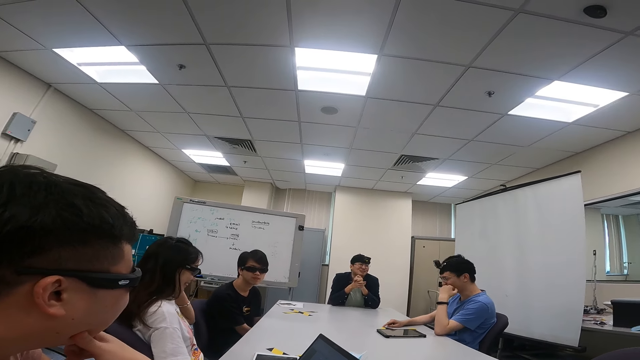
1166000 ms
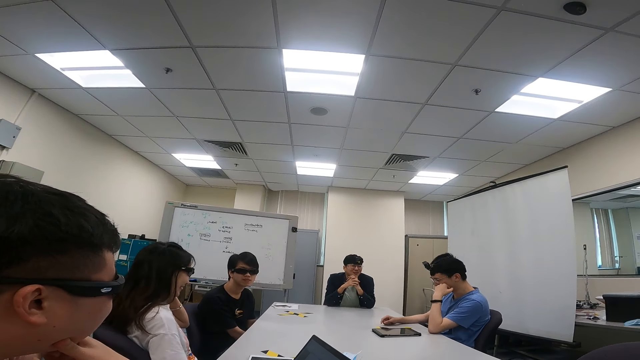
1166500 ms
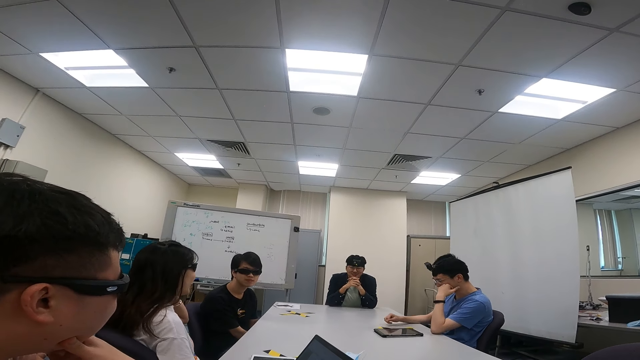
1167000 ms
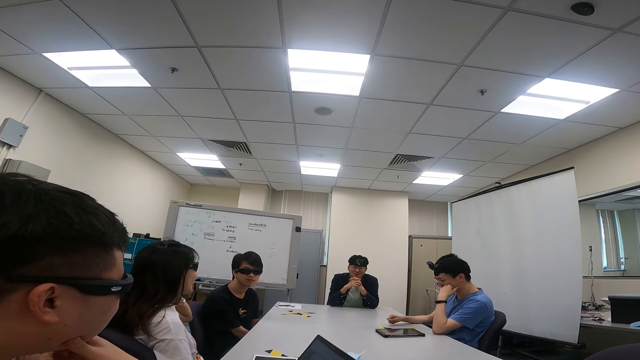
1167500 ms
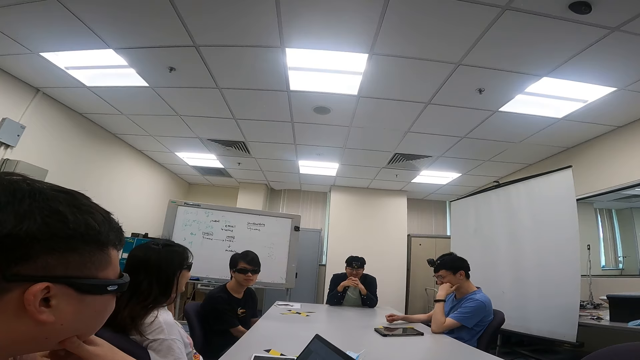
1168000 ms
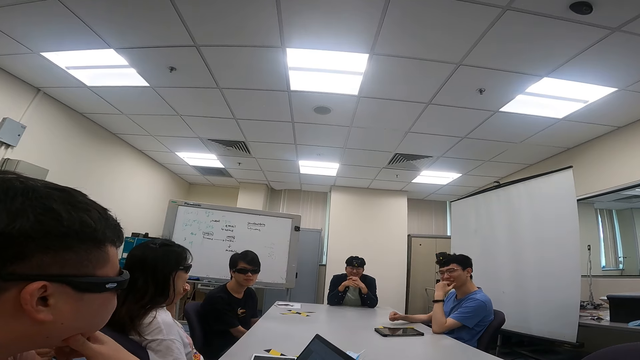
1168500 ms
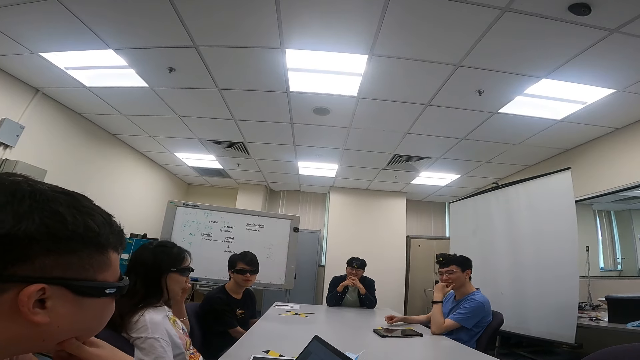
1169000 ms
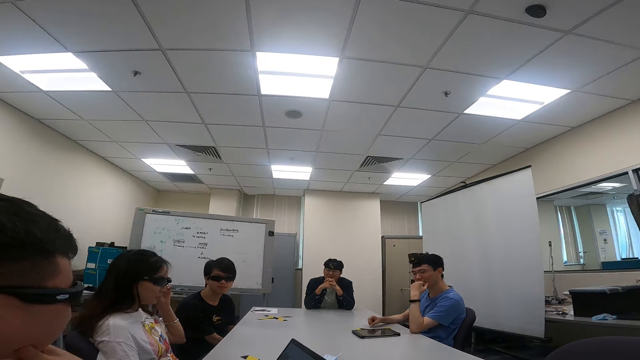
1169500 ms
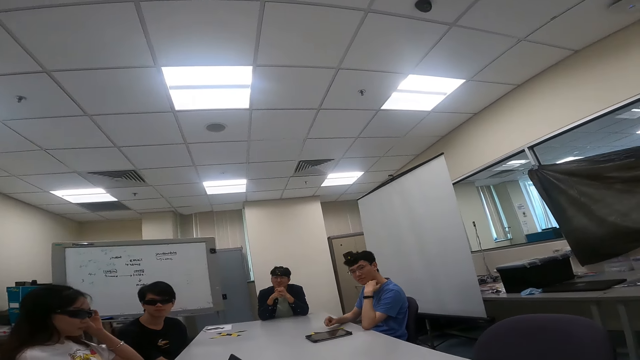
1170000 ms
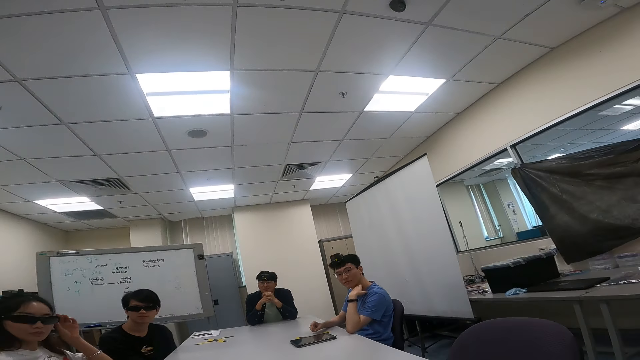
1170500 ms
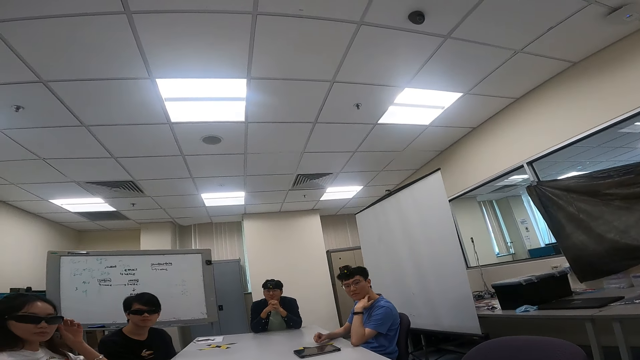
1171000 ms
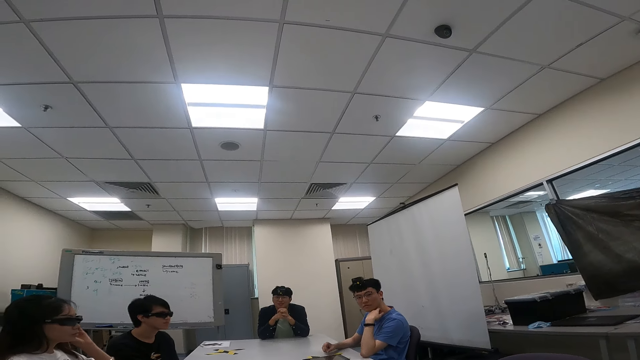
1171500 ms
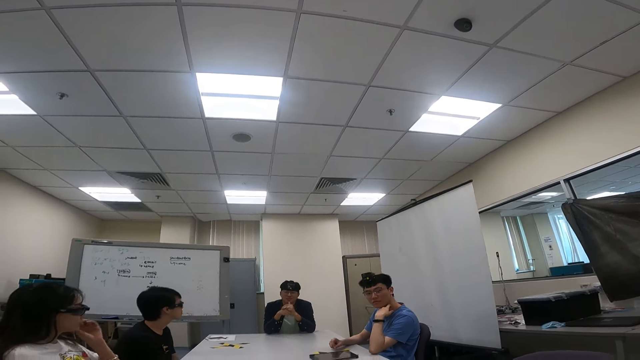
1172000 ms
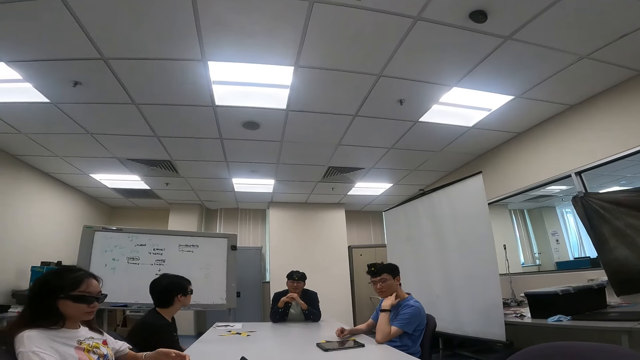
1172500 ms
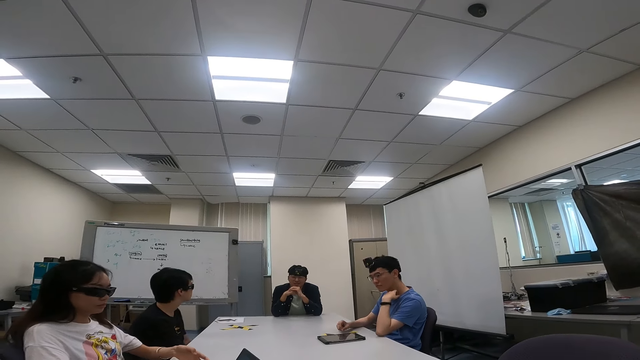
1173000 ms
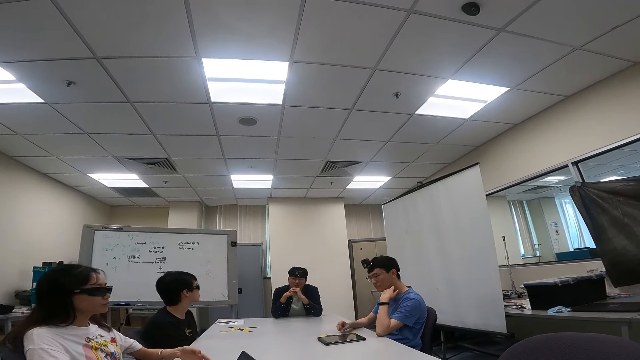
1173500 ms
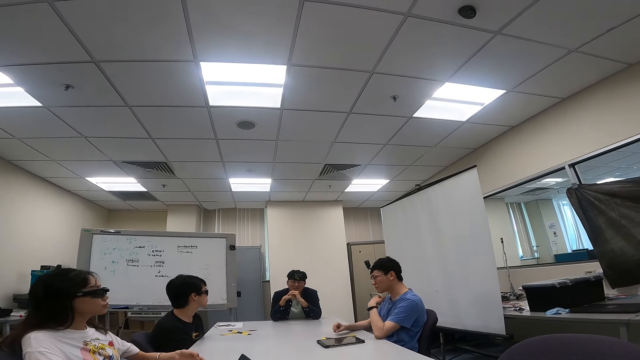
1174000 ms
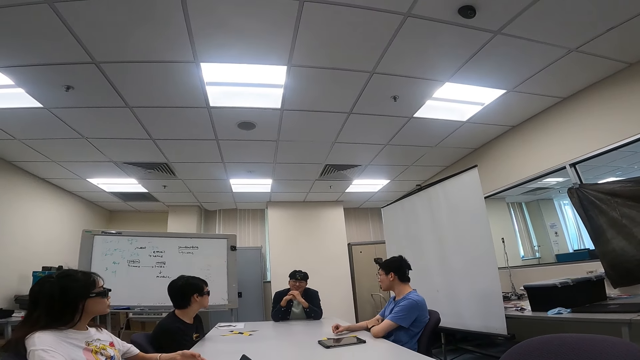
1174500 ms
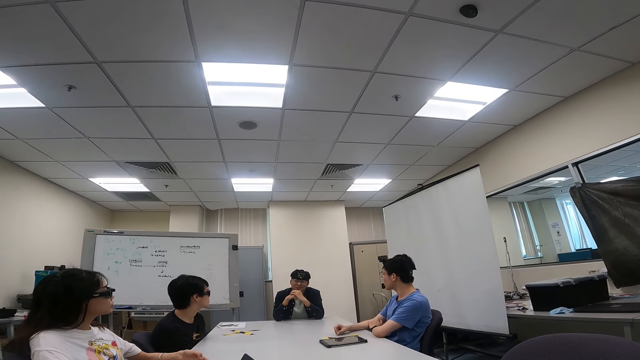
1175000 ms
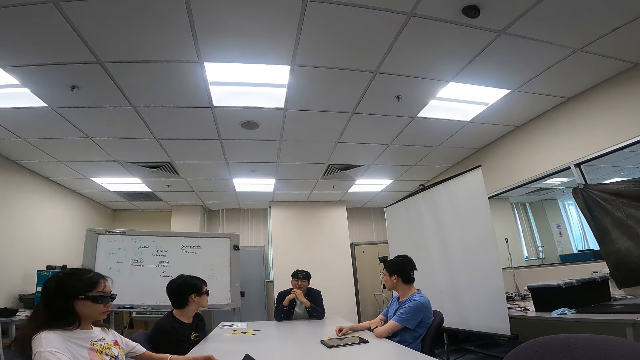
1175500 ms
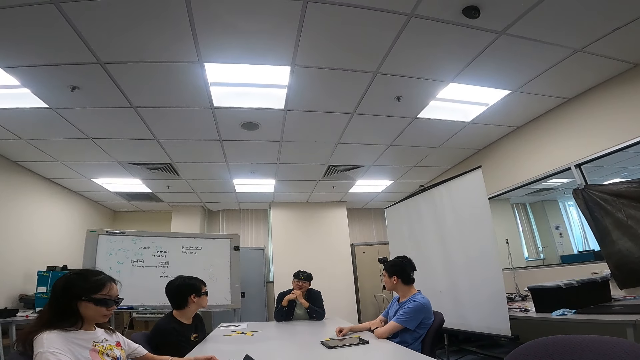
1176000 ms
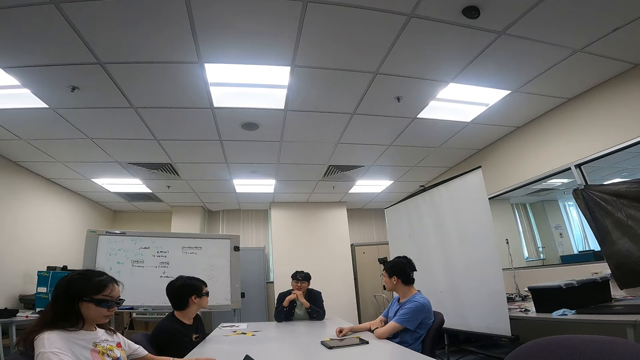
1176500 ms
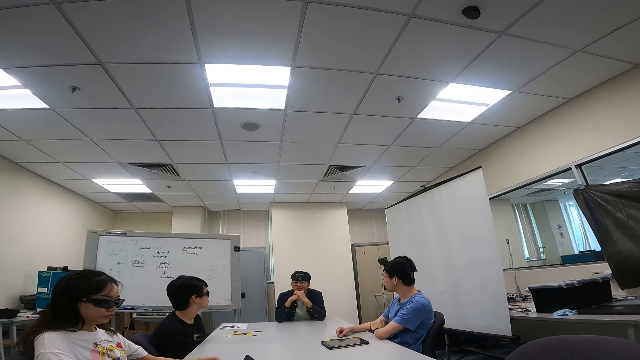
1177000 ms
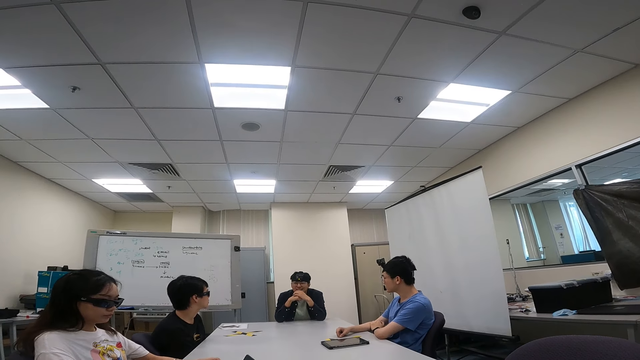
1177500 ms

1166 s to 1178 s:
A person talks to other people and the camera wearer. The camera wearer looks around.

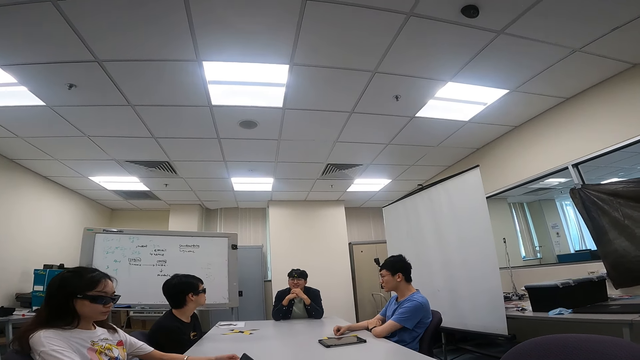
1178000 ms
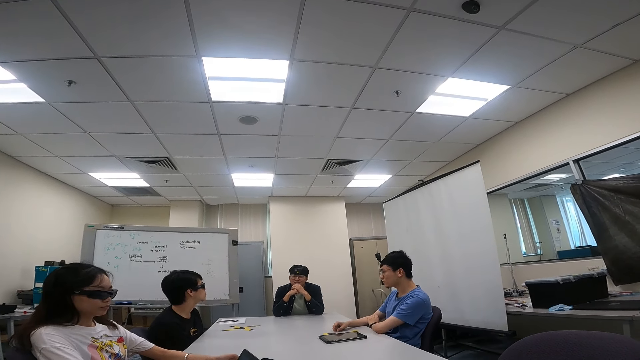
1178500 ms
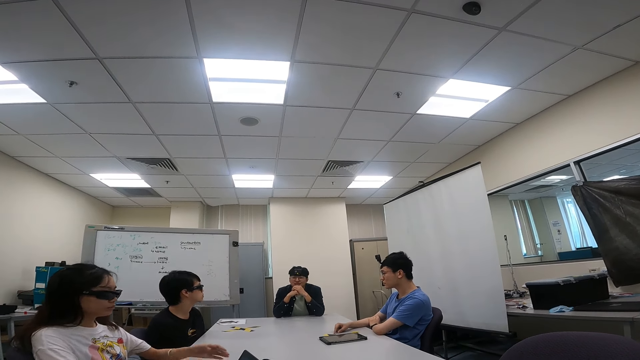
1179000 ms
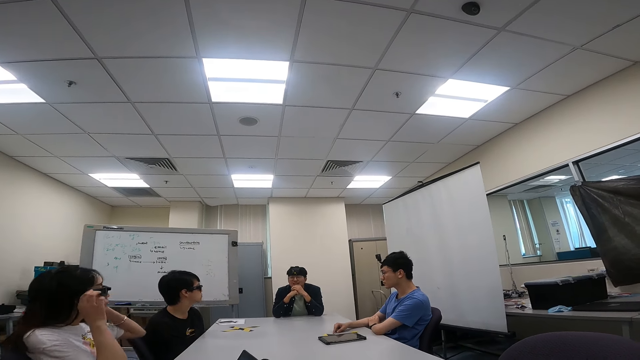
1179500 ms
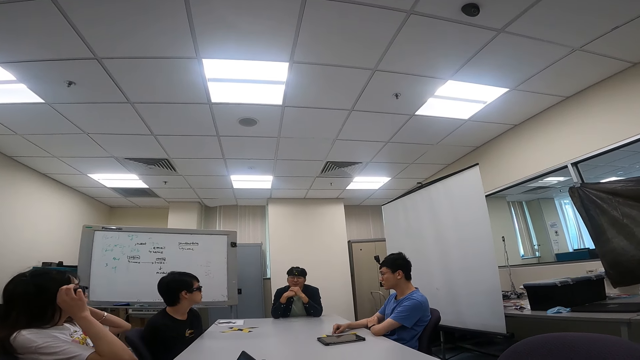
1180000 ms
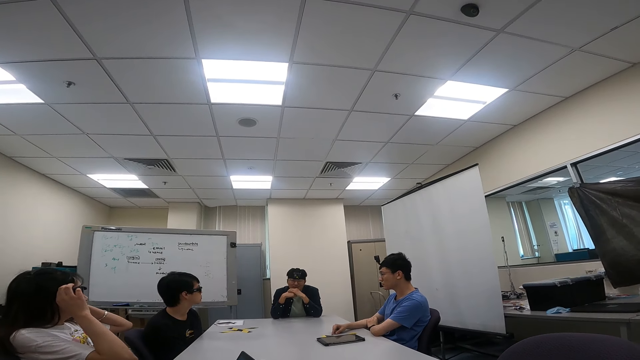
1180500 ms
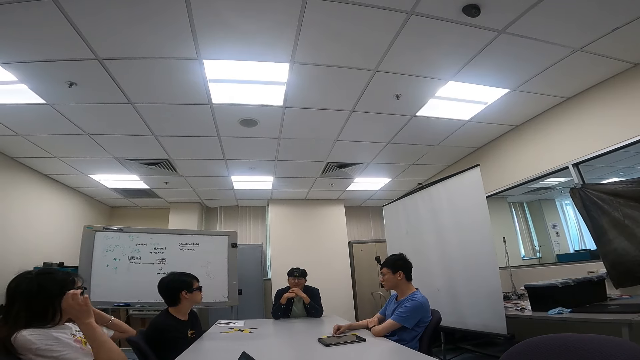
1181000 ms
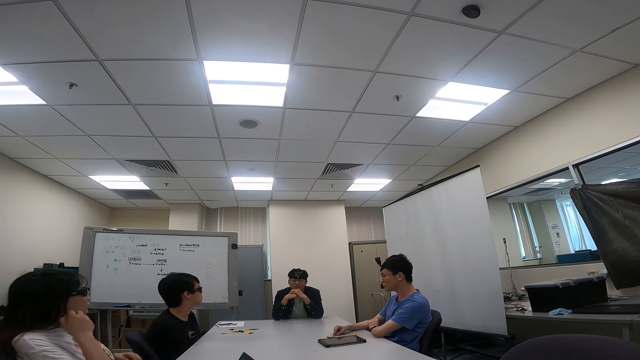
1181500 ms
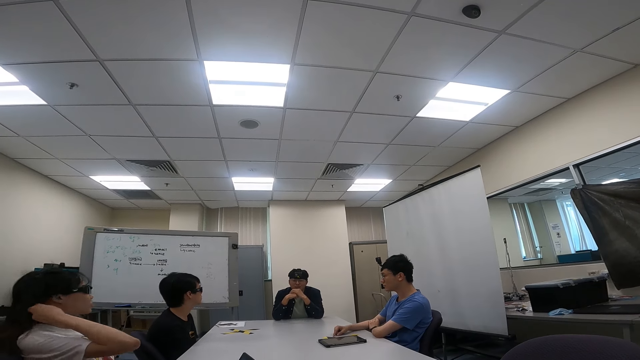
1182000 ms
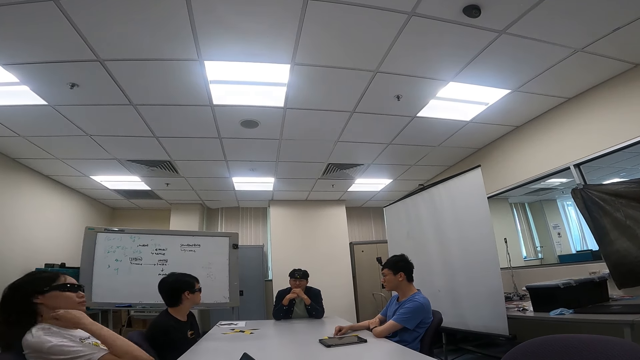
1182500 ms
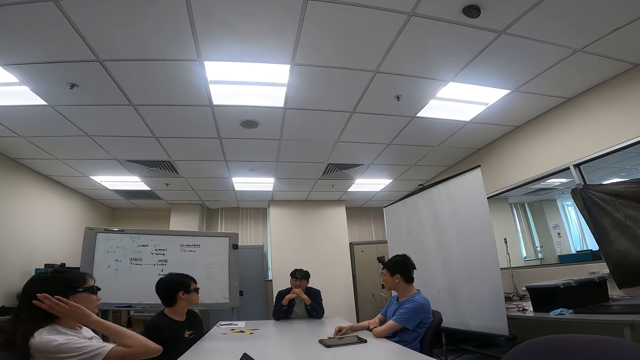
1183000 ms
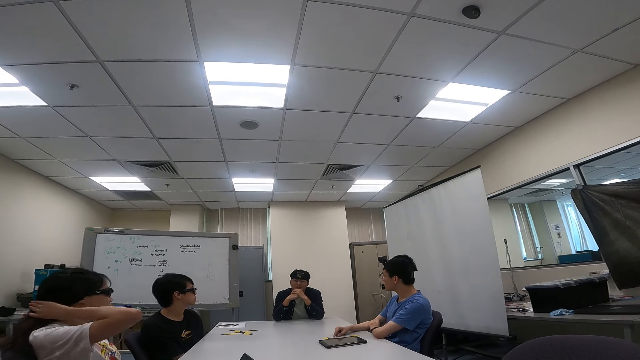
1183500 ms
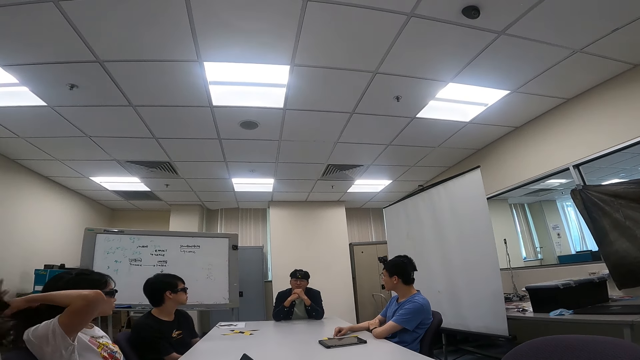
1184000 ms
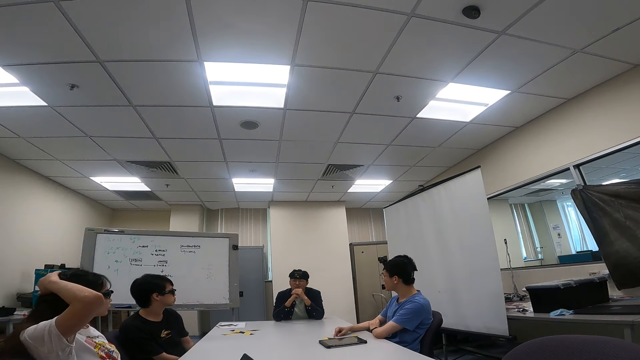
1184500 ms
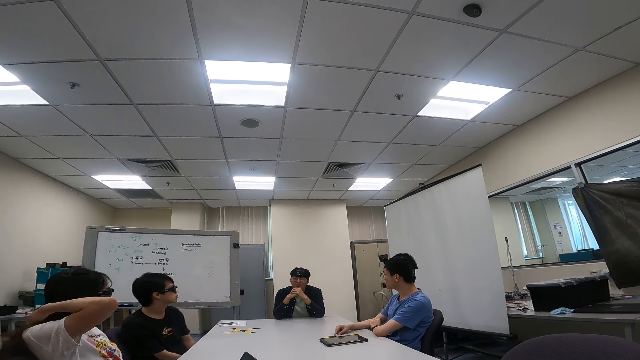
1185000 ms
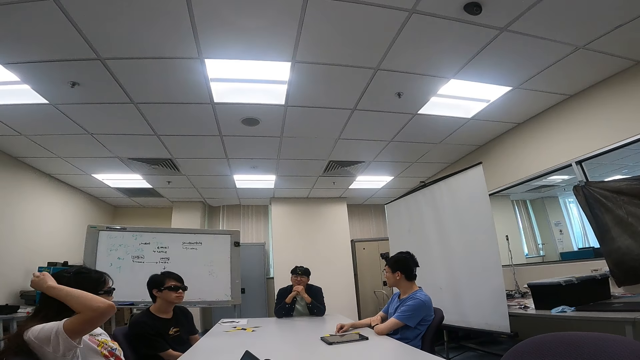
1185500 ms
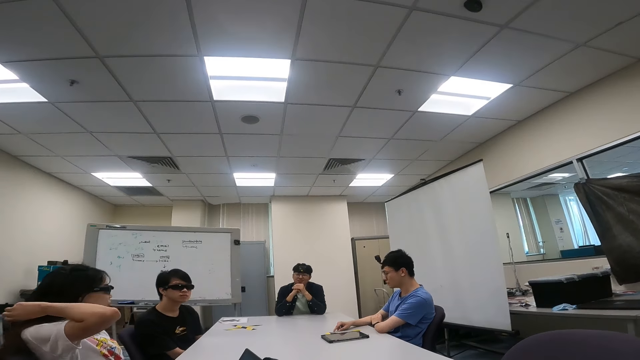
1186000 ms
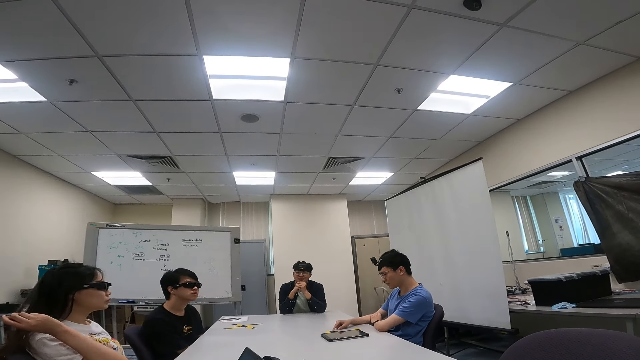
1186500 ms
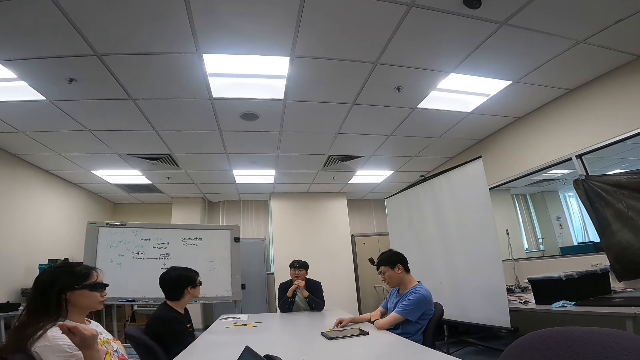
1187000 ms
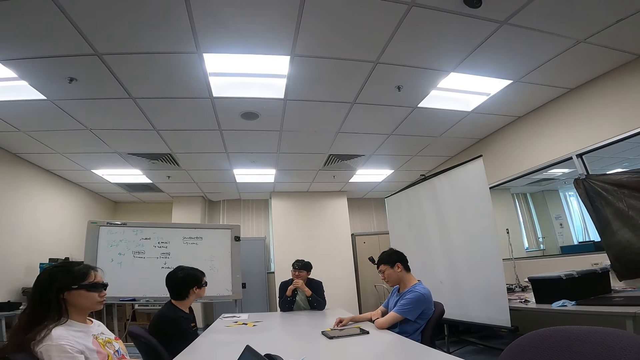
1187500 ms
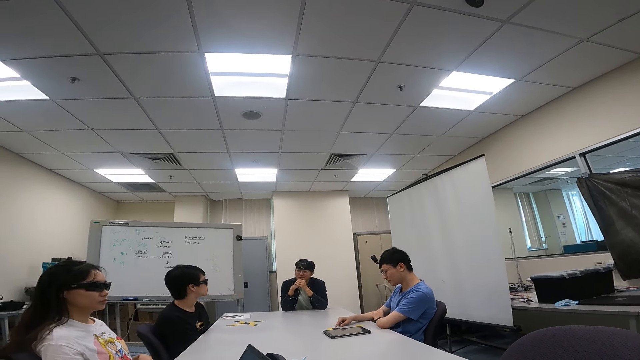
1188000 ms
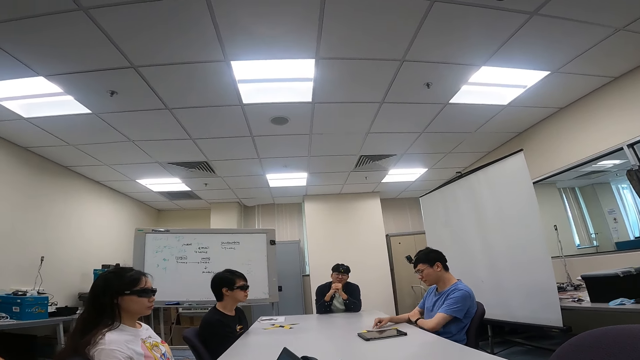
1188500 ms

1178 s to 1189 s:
A person touches the goggles. Another person talks to the first person, other people and the camera wearer. A lady holds her head.
